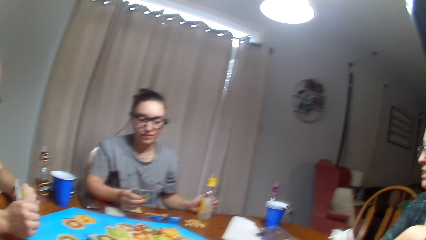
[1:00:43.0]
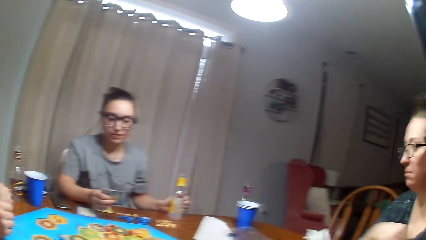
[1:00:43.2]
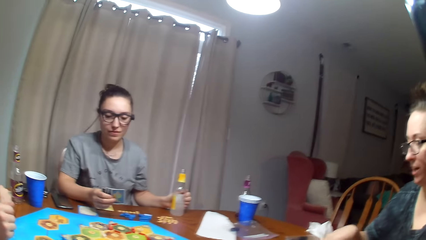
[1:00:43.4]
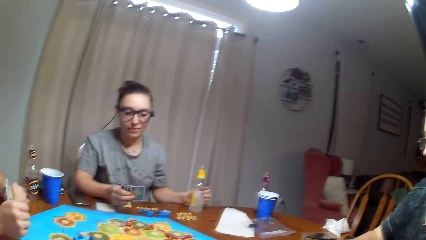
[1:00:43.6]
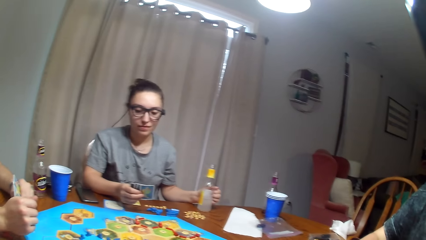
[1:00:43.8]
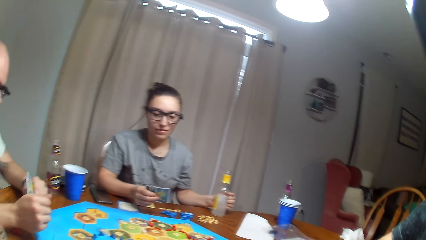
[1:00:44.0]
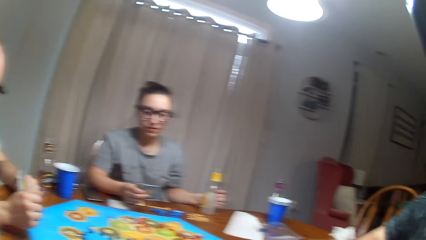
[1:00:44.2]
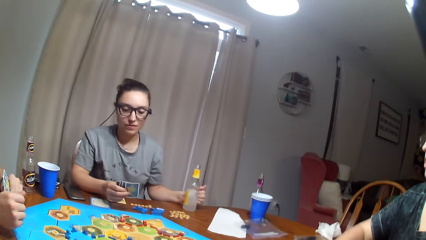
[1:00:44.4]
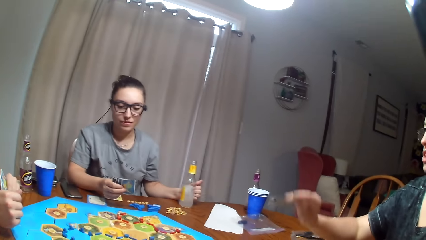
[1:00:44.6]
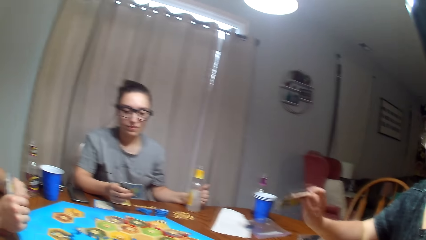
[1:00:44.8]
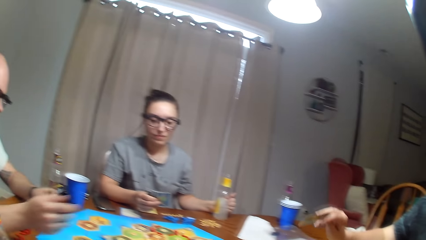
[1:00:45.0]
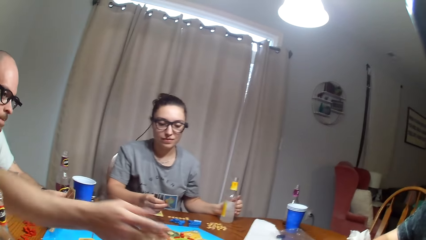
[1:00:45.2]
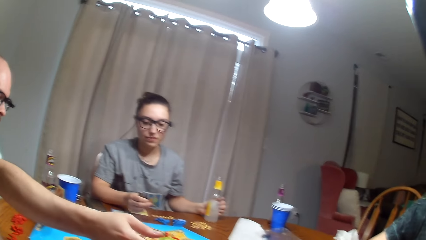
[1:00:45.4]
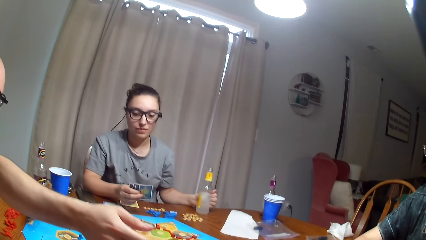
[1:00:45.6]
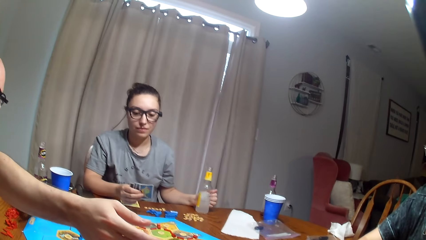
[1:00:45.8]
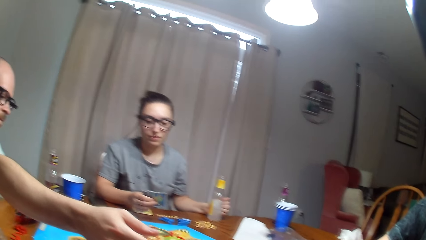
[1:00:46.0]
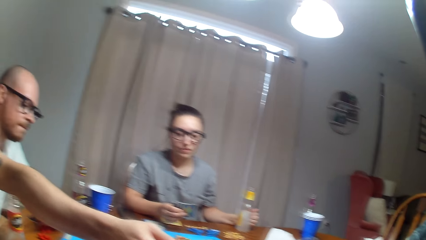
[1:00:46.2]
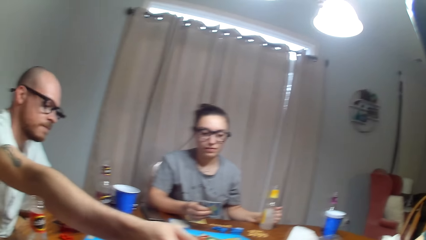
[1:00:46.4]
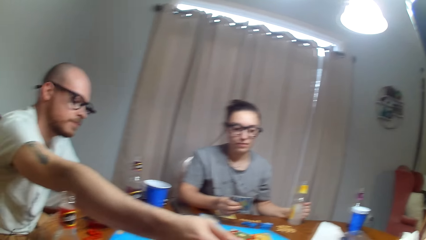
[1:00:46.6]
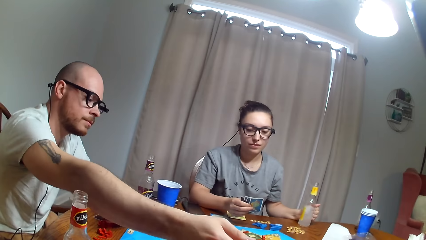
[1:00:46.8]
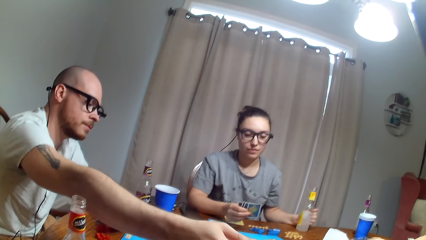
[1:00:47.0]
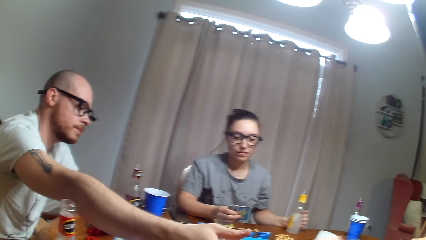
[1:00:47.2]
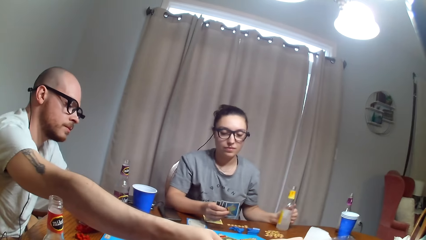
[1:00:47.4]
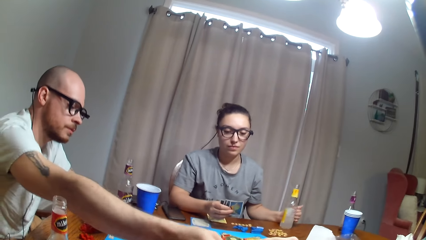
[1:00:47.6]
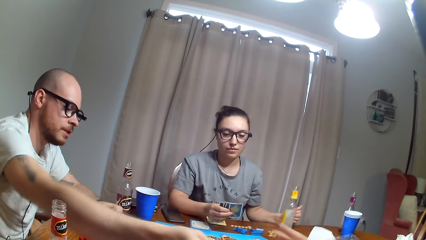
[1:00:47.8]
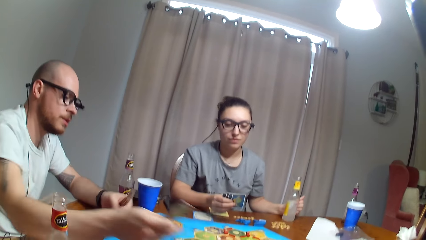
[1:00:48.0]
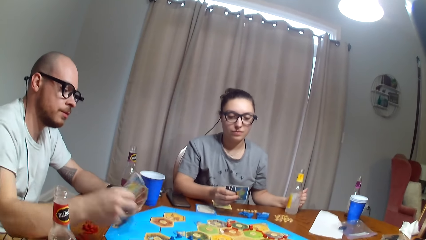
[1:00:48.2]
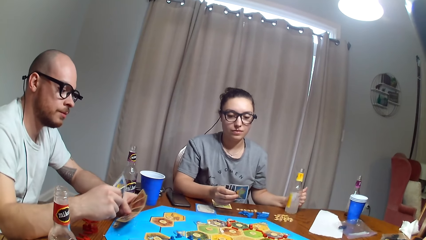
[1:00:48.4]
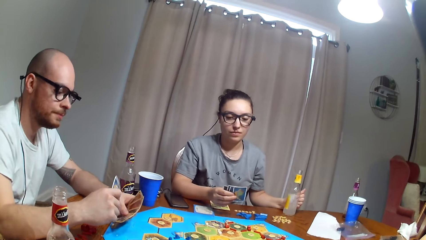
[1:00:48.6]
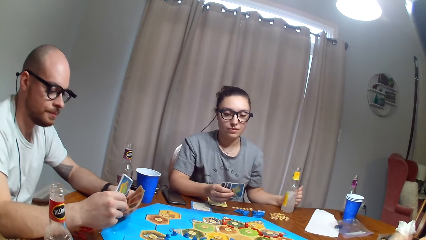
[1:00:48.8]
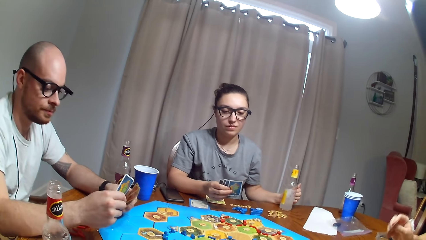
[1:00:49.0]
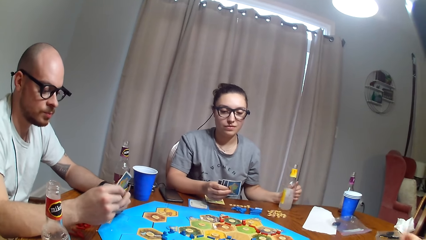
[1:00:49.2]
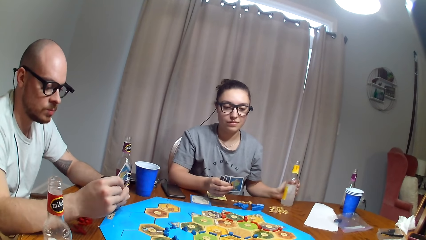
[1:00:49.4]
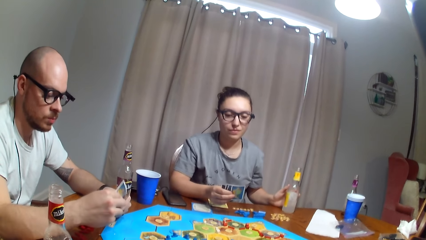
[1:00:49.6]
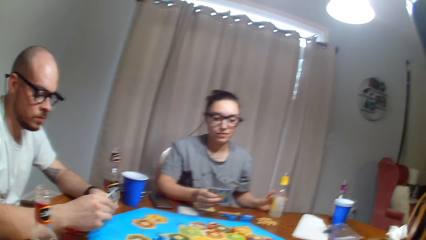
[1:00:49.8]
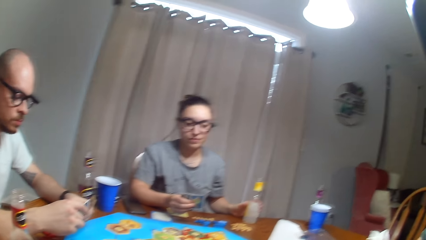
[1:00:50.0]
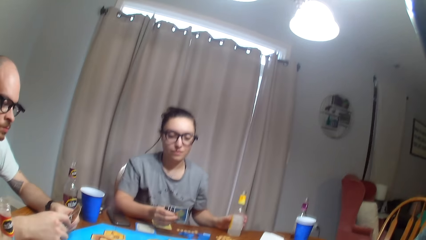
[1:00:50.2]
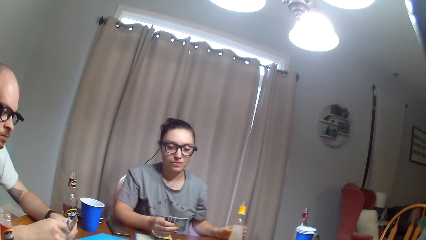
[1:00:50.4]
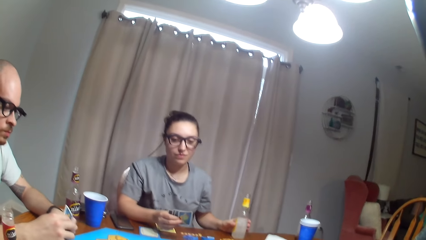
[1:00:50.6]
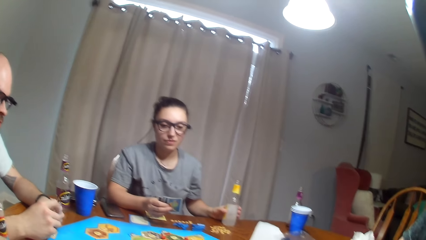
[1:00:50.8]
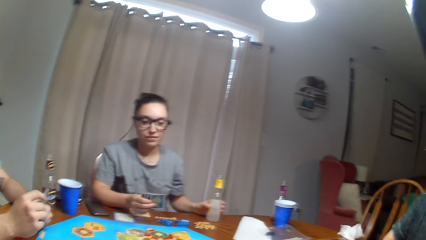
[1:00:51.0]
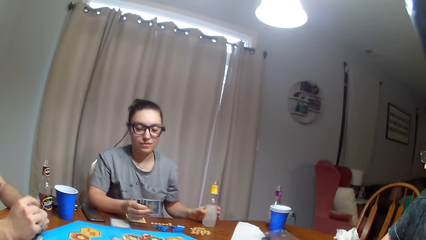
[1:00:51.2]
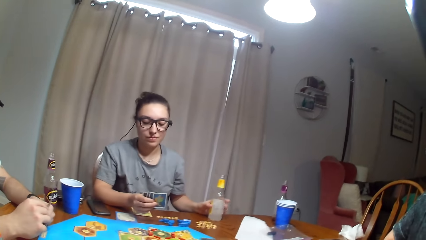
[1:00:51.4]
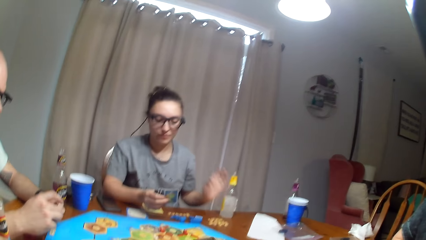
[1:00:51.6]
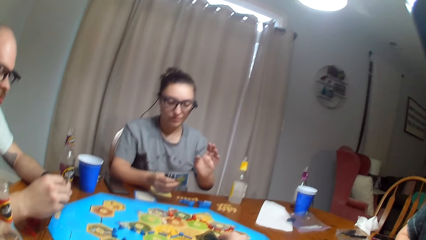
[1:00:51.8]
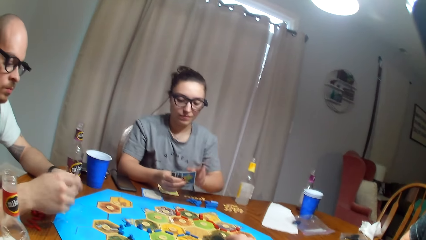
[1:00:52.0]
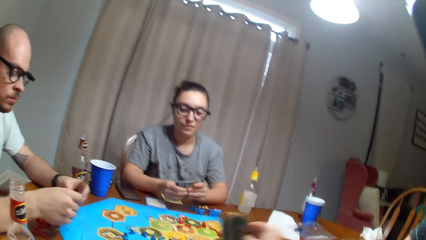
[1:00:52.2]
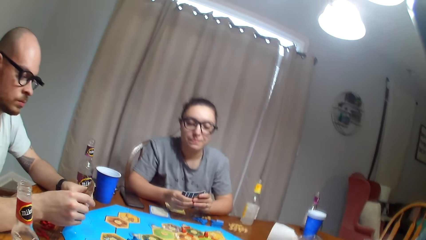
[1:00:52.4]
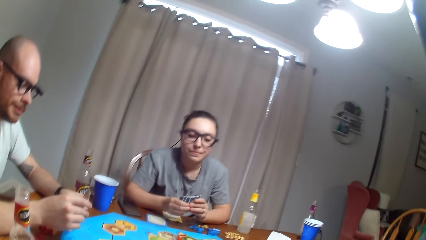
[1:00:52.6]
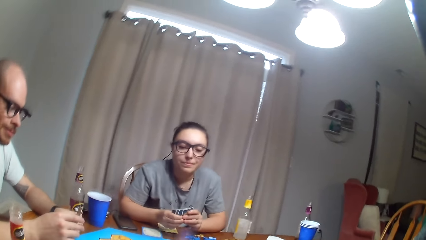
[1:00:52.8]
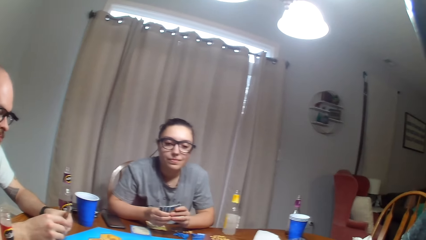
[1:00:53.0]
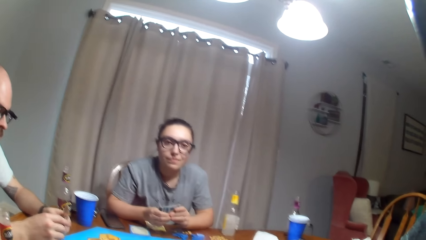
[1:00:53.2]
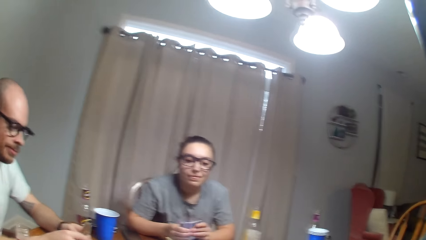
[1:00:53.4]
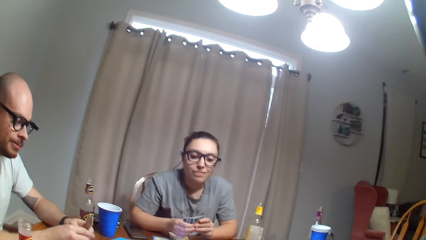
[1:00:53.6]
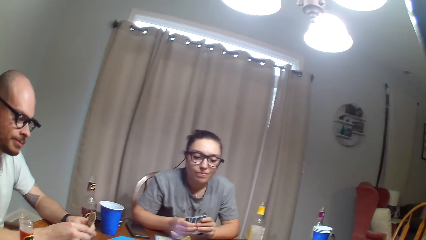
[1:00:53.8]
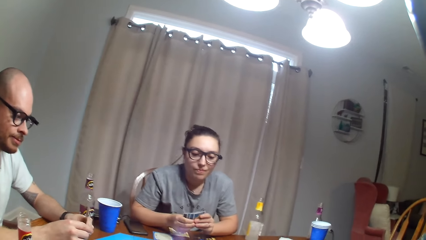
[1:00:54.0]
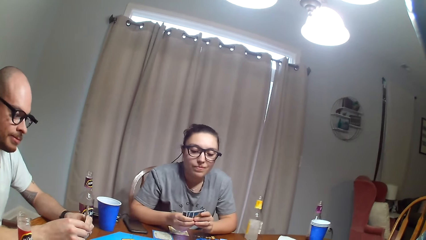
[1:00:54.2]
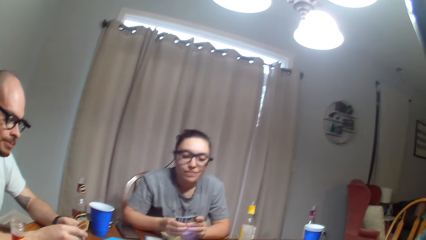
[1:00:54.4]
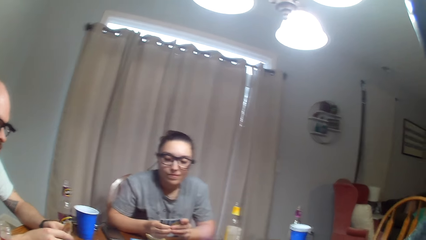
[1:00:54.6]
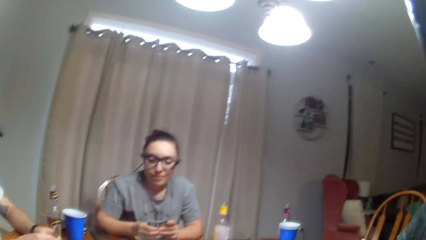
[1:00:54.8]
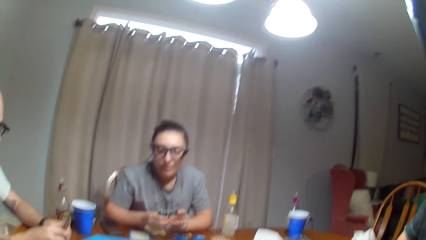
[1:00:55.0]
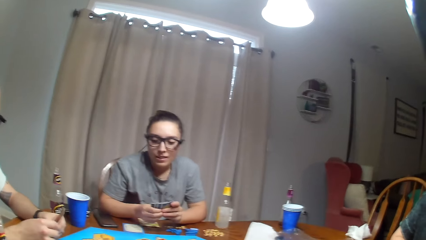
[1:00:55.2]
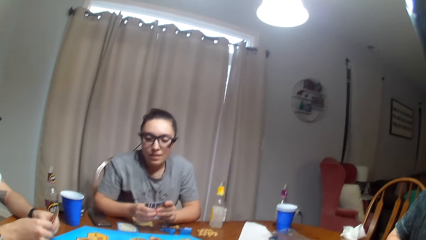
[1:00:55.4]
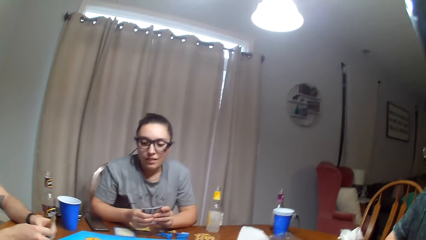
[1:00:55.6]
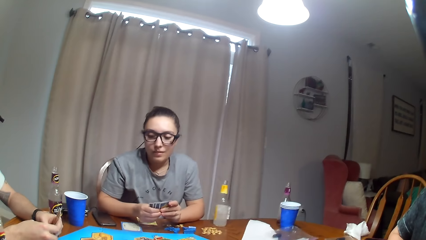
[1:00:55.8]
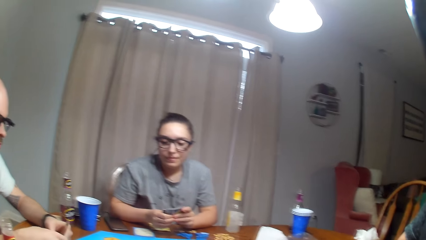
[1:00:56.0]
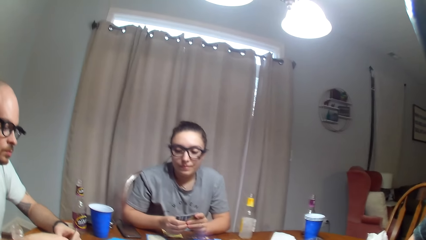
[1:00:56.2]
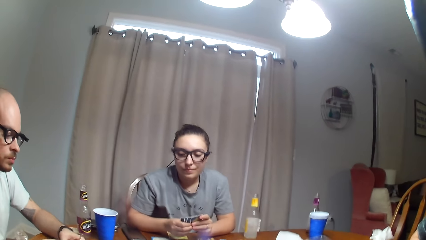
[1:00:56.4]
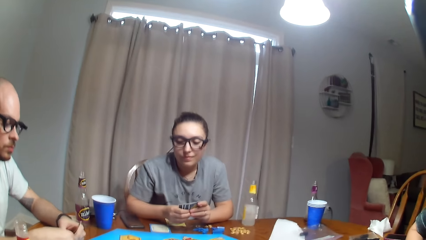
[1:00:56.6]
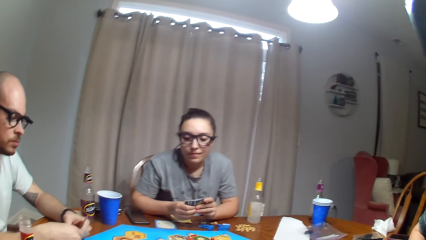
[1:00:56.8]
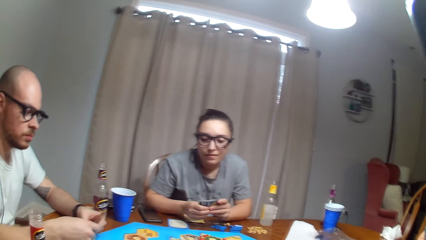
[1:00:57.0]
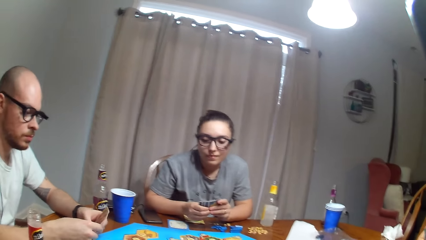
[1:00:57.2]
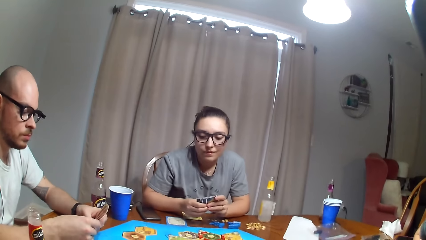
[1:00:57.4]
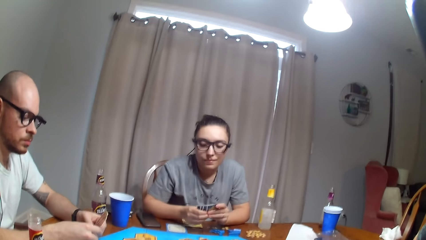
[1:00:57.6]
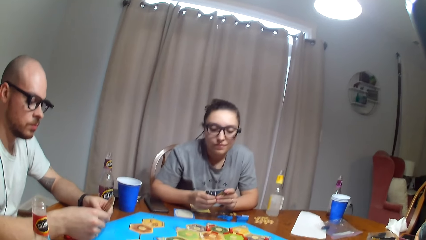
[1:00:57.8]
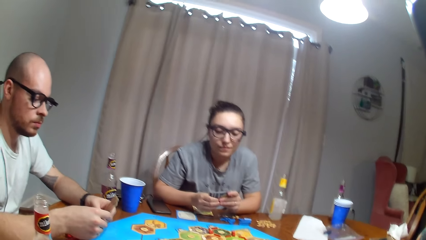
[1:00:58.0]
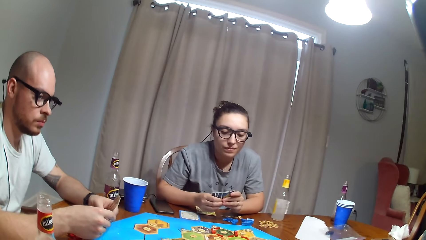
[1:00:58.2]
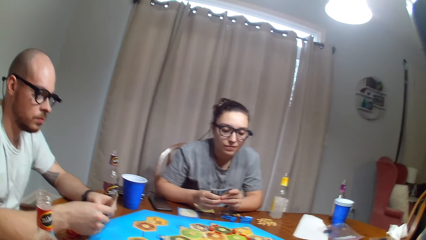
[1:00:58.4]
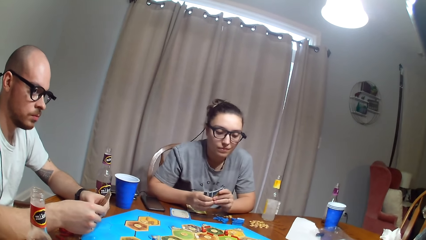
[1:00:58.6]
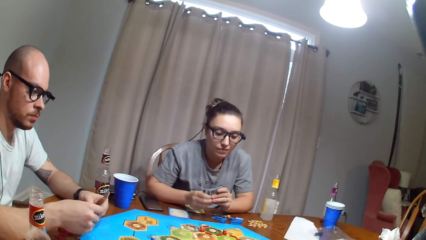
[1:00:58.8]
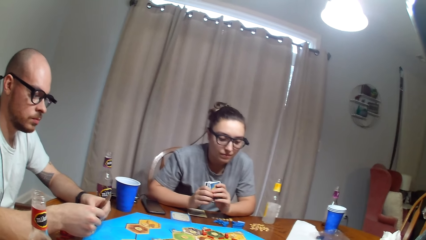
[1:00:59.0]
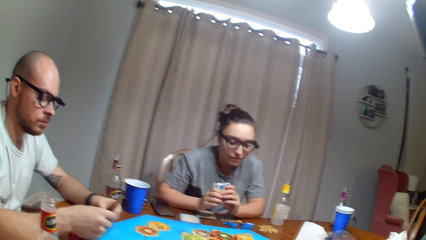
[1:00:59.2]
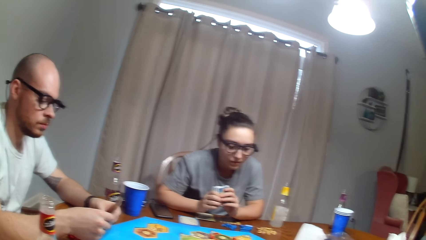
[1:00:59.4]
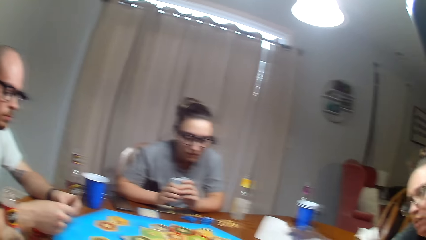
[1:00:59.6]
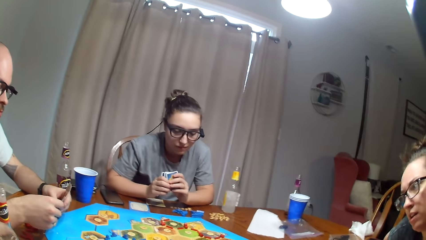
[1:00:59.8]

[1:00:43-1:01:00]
A woman picks a card. A man stretches the hand. The woman gives the man the card. The man picks the card.
